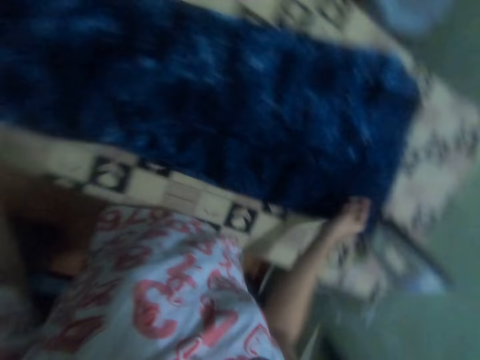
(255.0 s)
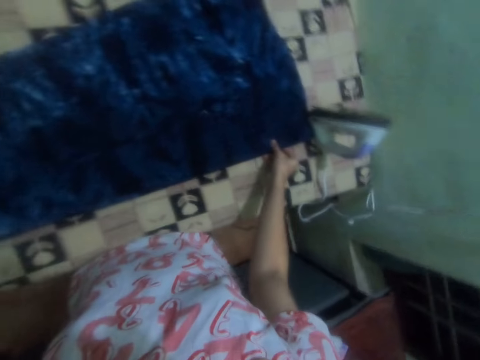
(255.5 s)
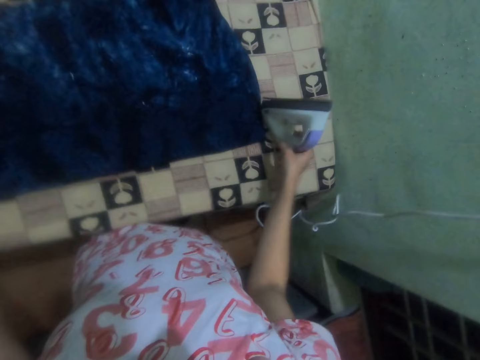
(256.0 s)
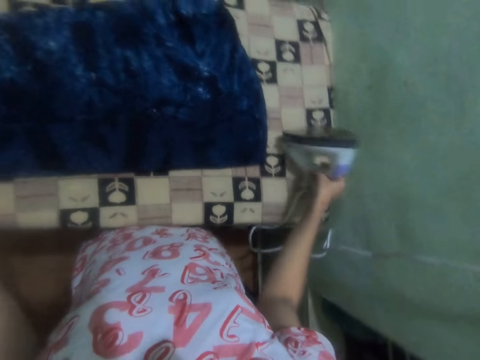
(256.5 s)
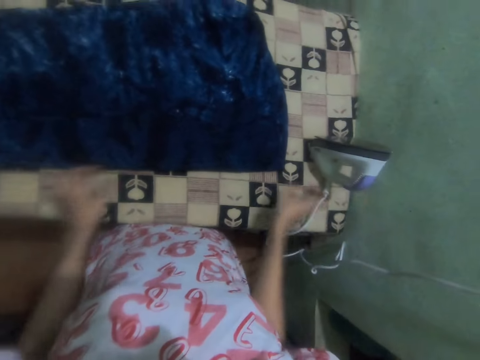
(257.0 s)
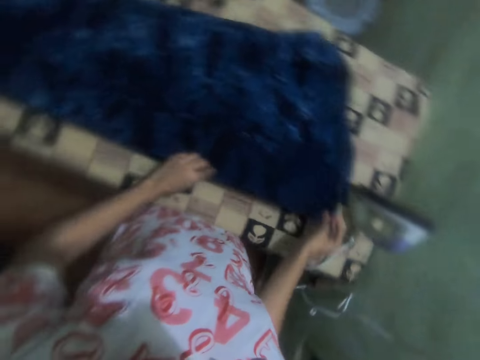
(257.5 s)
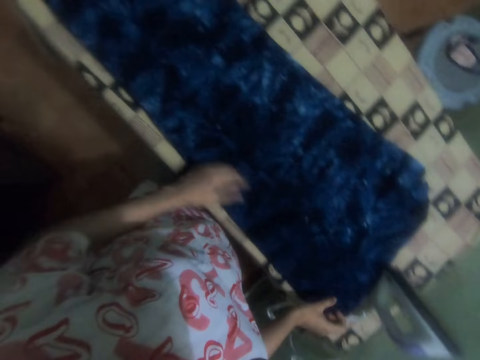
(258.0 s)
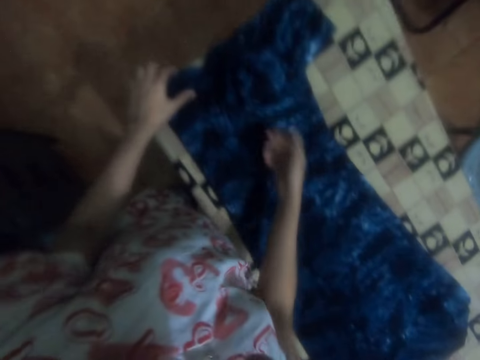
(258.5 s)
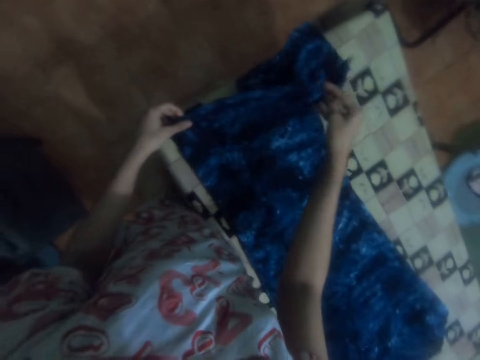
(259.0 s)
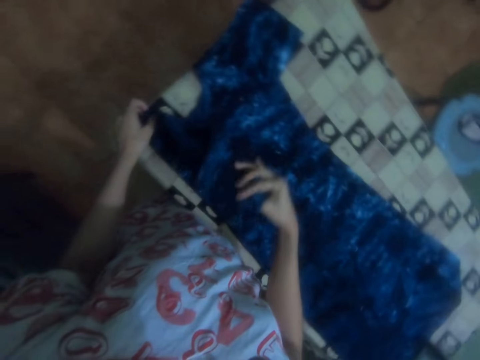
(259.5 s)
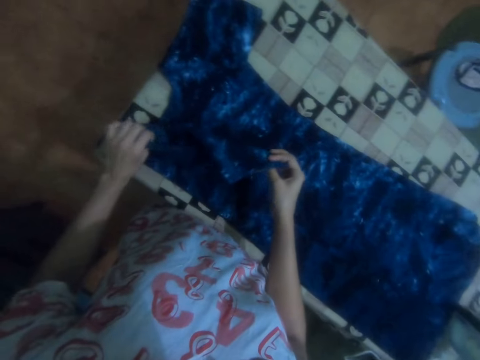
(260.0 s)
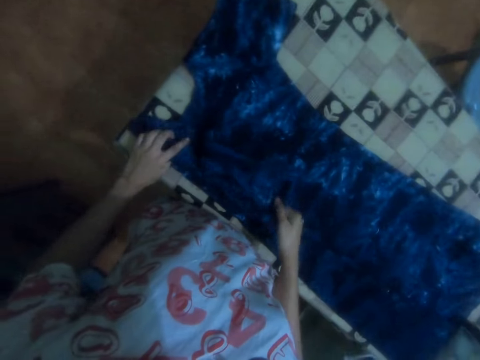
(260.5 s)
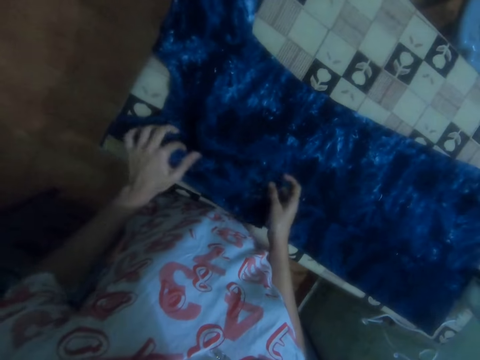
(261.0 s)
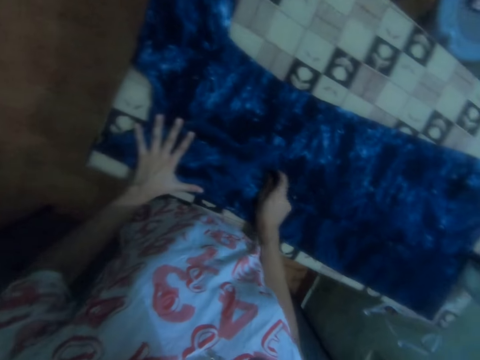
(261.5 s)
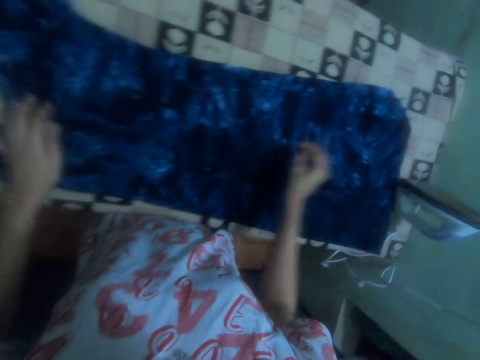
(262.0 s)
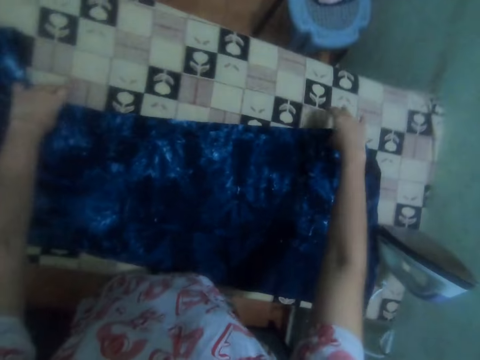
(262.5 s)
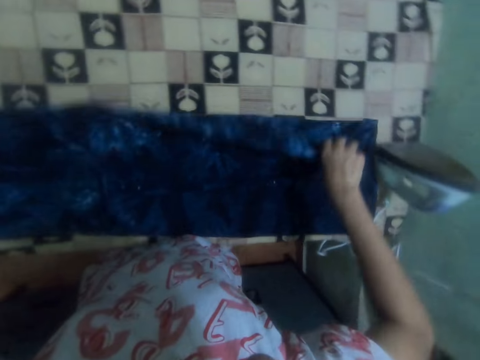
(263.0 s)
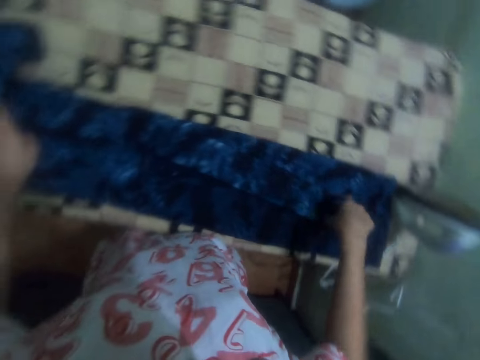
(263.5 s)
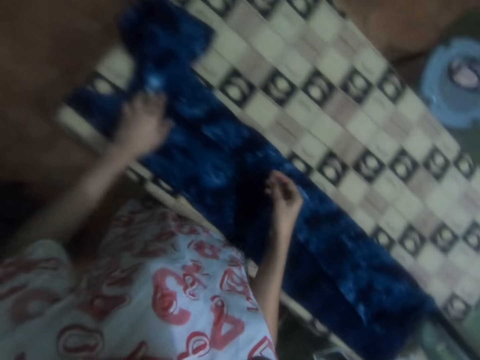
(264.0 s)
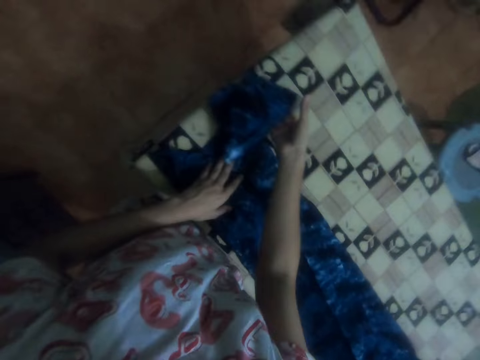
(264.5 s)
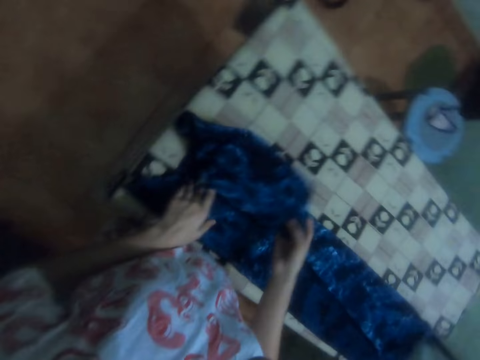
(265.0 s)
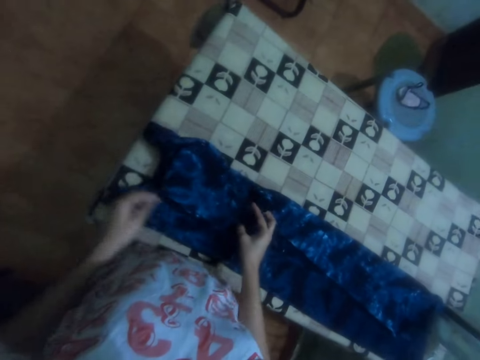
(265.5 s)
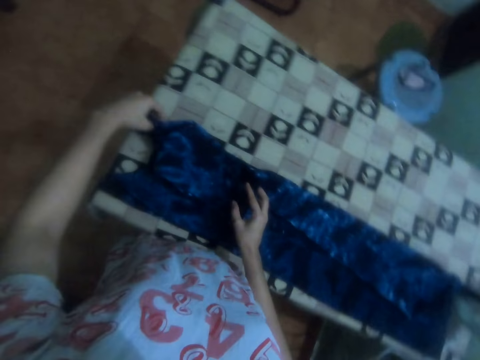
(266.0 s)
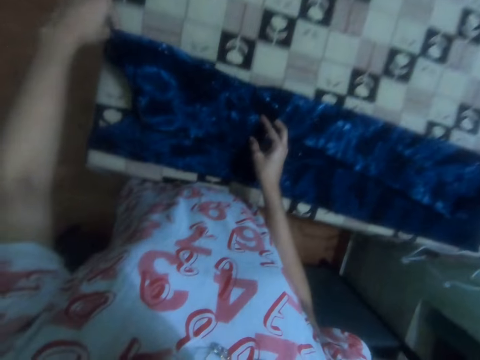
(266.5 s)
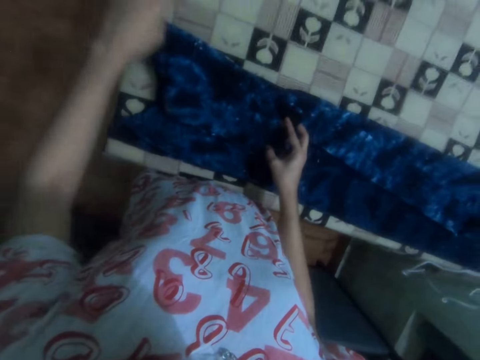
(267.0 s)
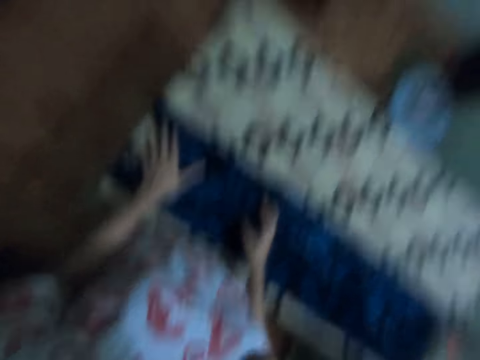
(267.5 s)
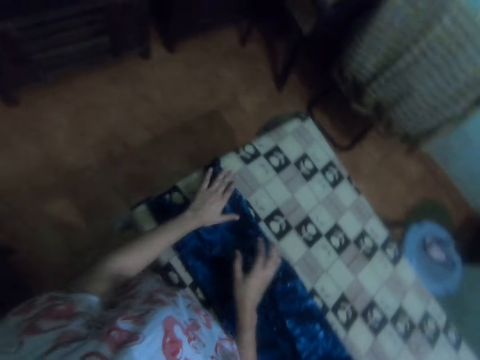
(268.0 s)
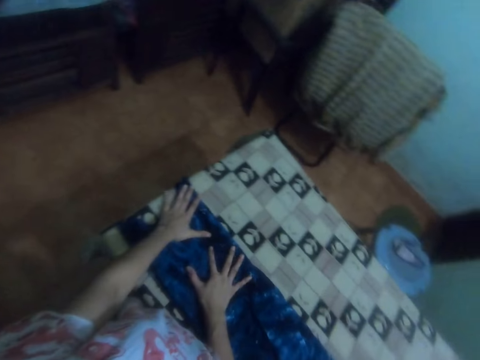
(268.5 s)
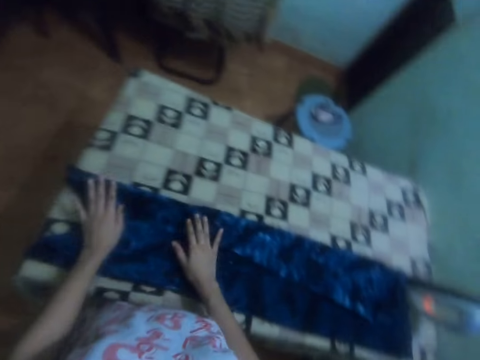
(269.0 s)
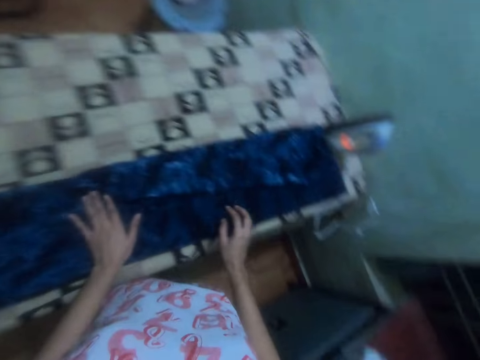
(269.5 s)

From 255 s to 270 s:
The camera wearer folds the dress. They move the iron box. They move the cloth. They fold the cloth. They sing.

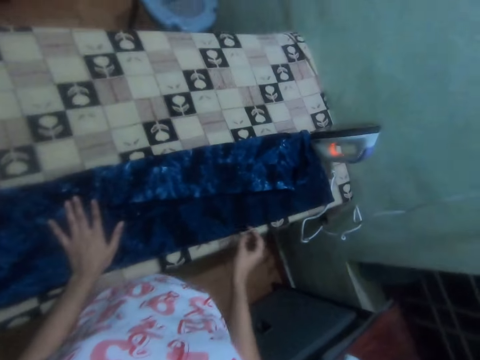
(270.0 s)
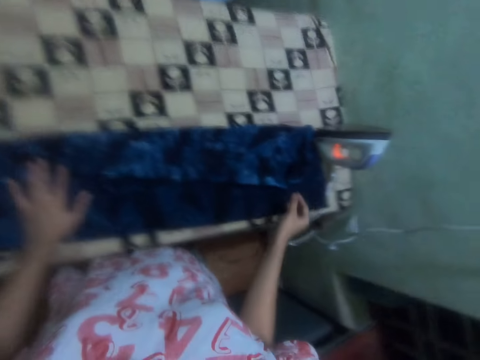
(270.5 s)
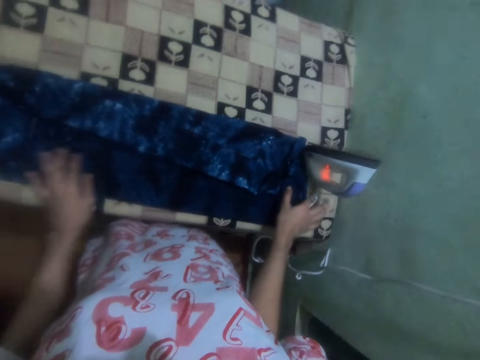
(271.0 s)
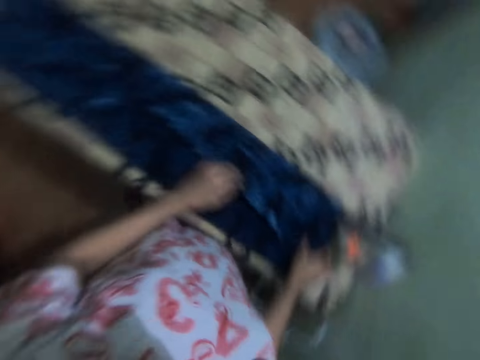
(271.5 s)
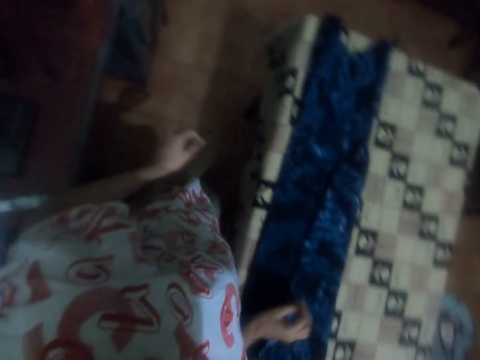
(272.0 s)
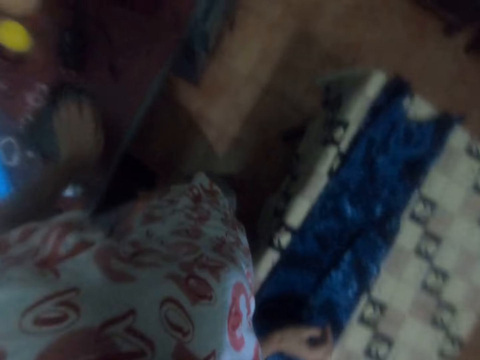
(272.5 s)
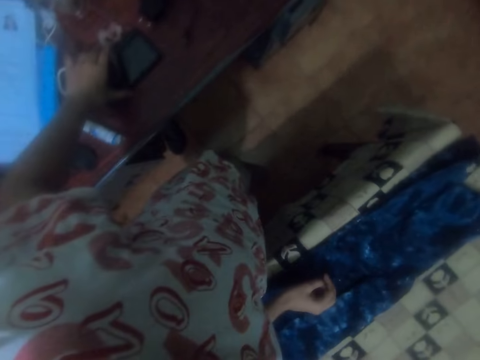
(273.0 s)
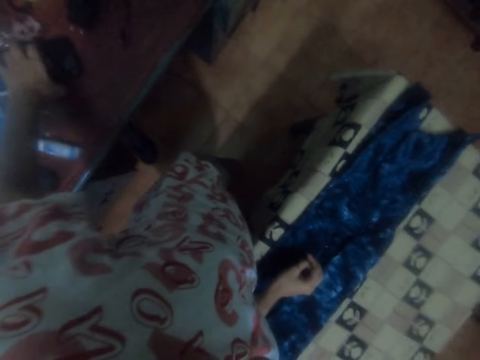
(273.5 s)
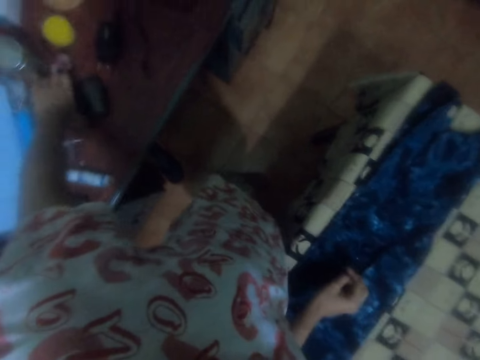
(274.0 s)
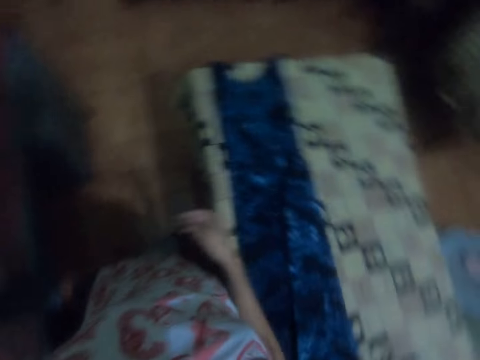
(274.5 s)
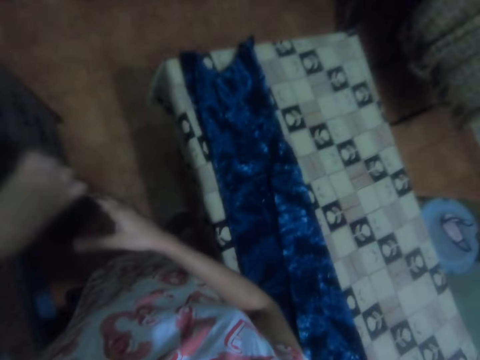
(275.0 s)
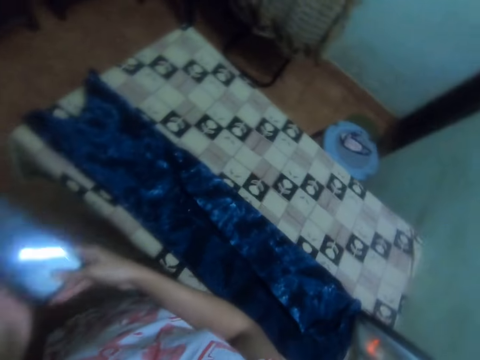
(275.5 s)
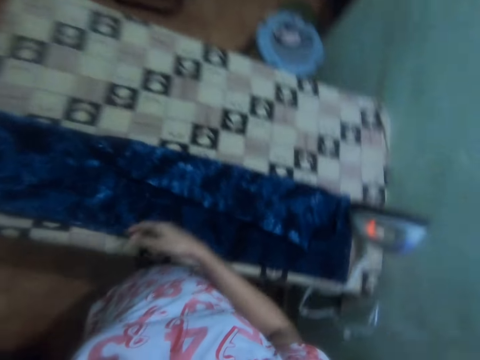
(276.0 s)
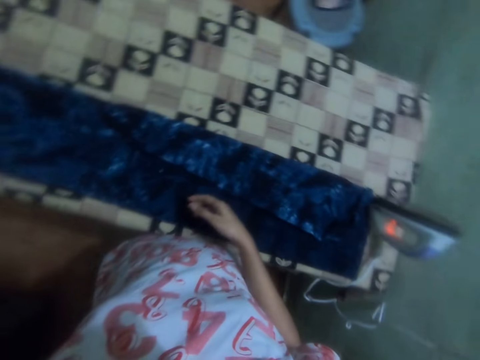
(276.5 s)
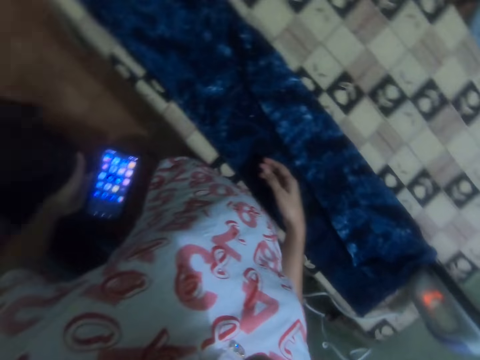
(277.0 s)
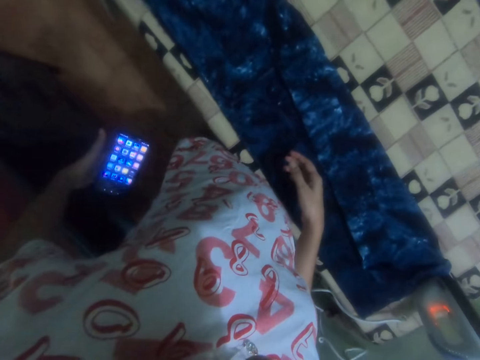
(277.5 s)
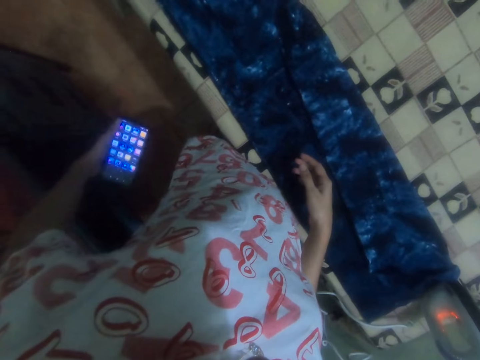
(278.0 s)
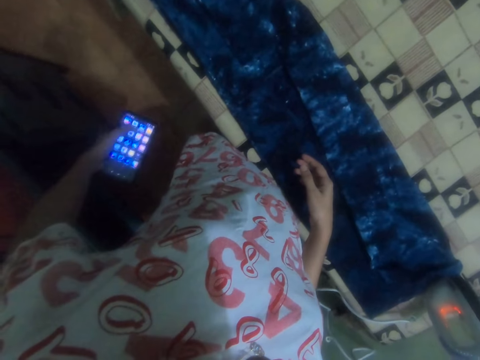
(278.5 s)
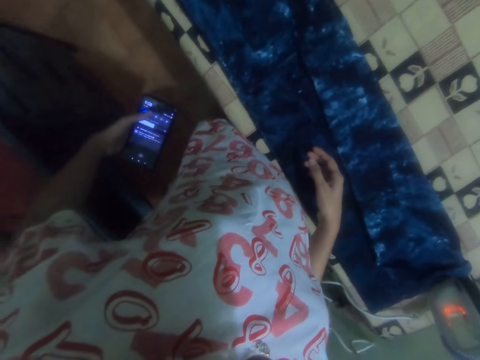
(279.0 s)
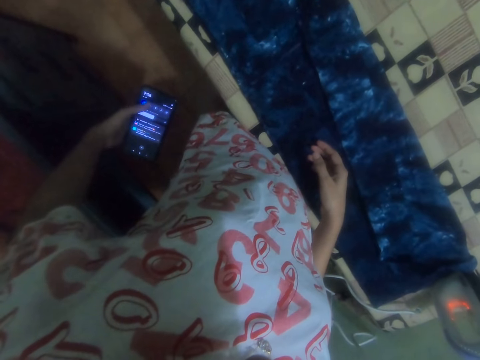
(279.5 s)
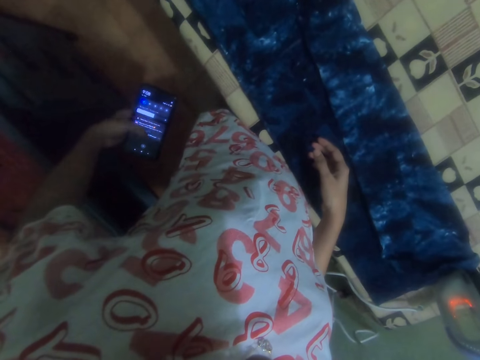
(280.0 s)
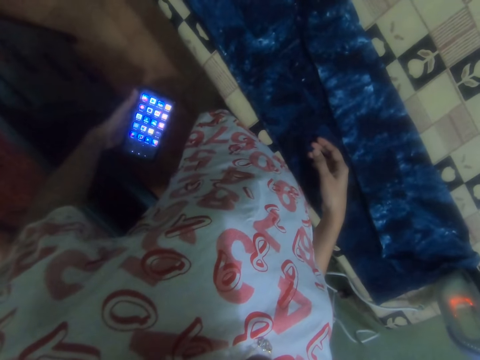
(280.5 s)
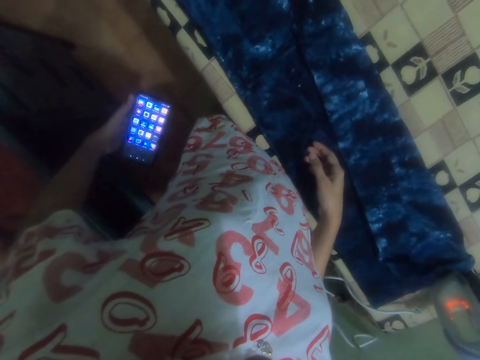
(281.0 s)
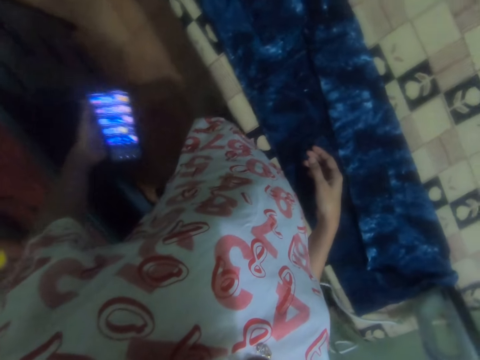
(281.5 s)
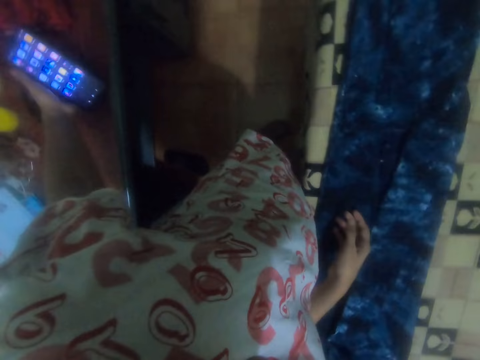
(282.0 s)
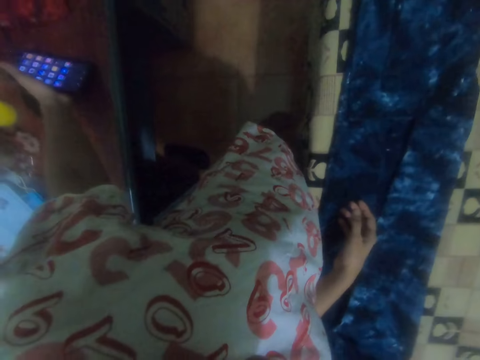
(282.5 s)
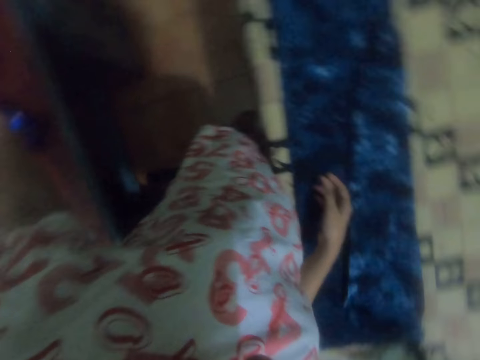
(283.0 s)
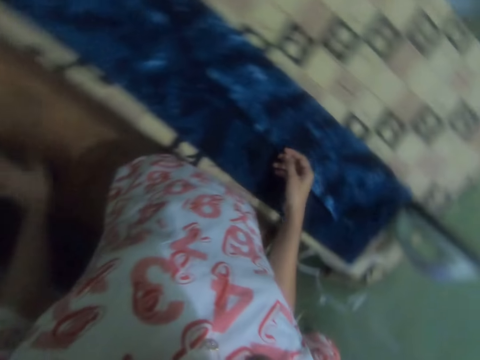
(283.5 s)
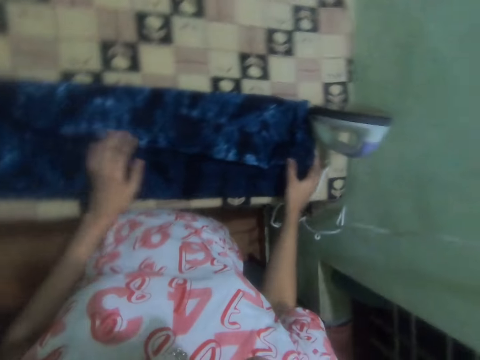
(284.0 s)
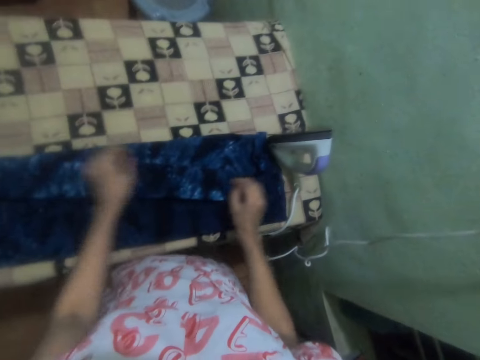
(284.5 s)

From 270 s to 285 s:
The camera wearer picks up a phone. They hold the phone with both hands. They hold the phone with the left hand. They operate the phone. They look at the phone. They put the phone on the table. They touch the dress.
